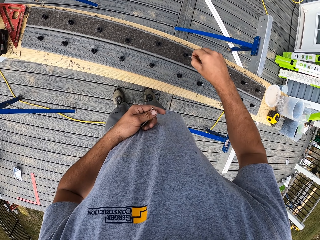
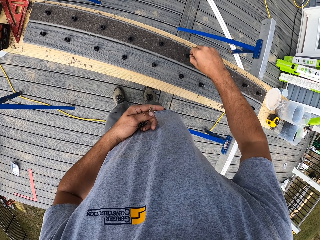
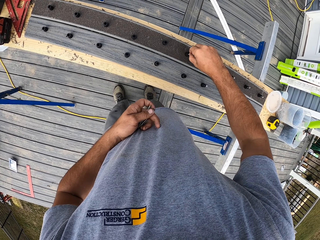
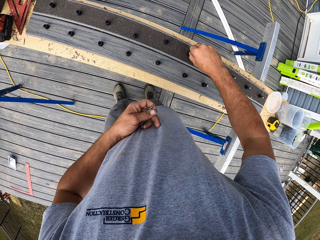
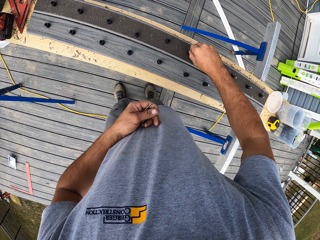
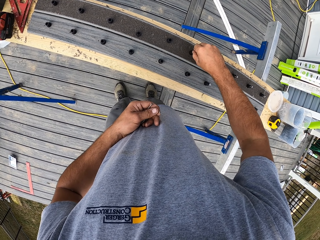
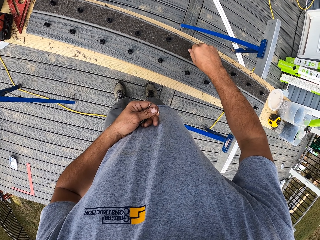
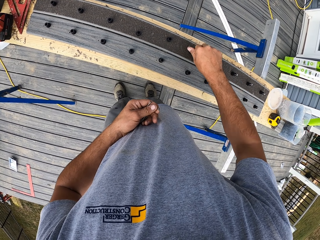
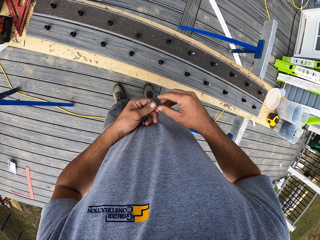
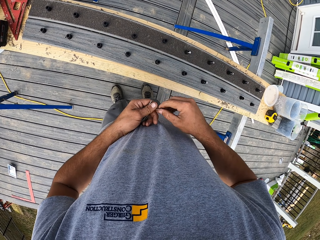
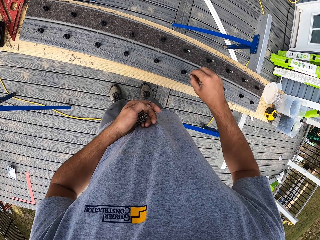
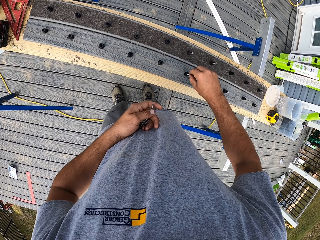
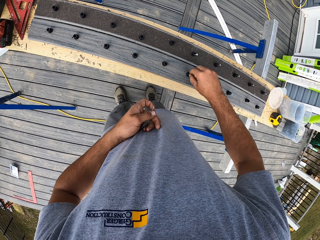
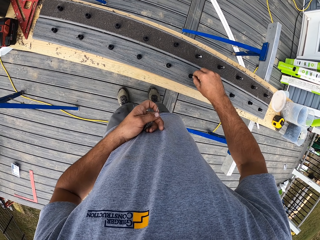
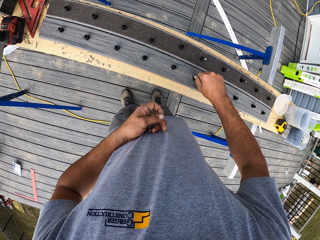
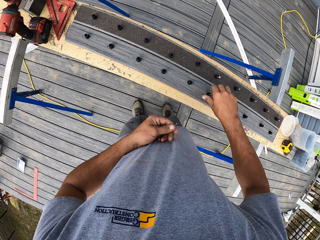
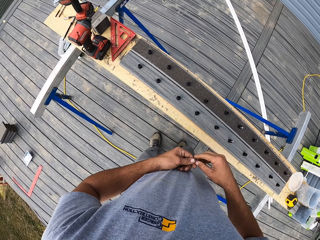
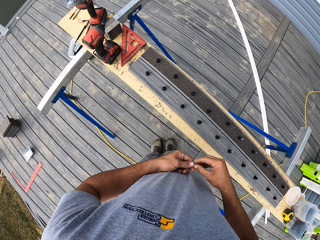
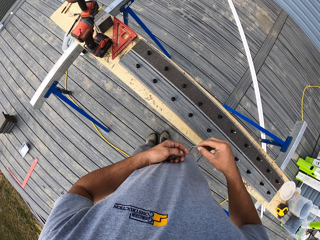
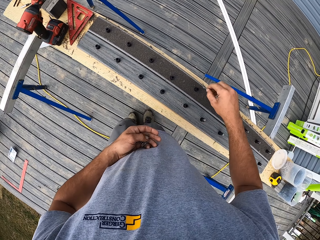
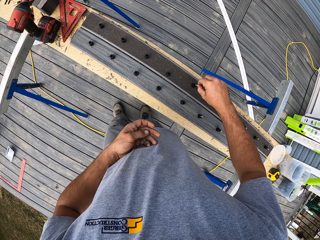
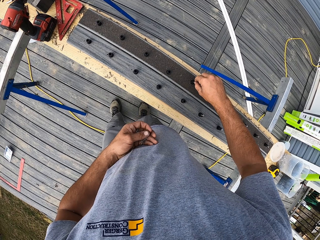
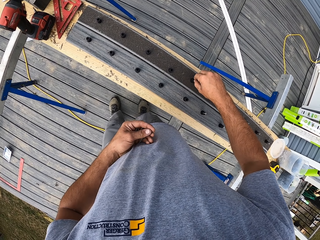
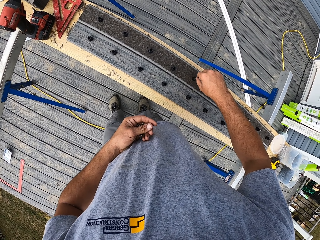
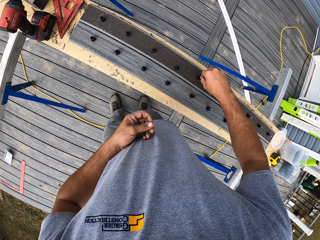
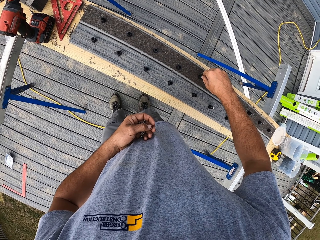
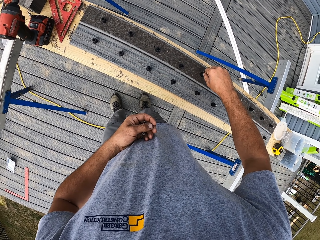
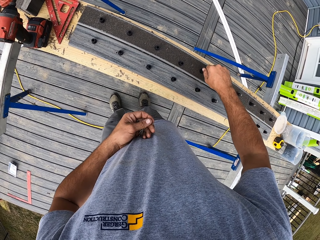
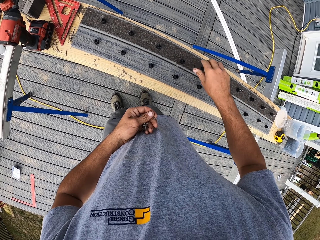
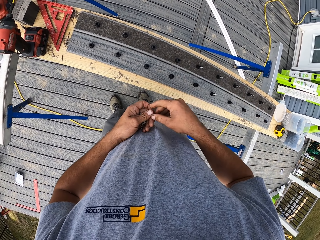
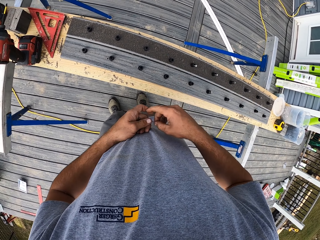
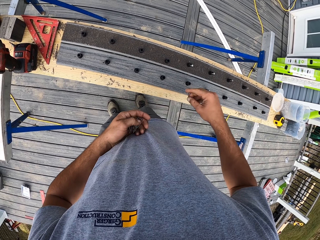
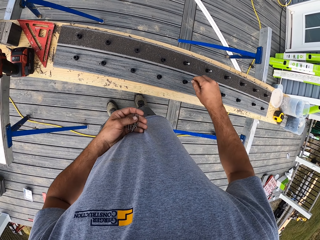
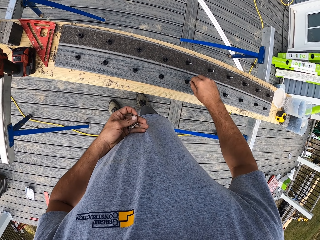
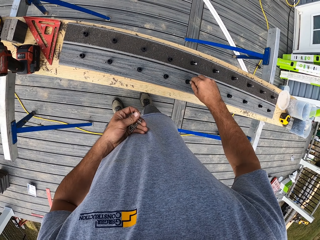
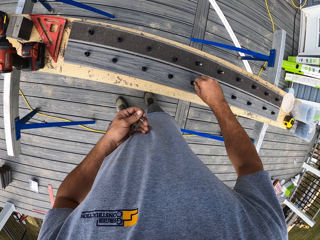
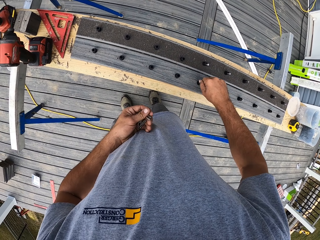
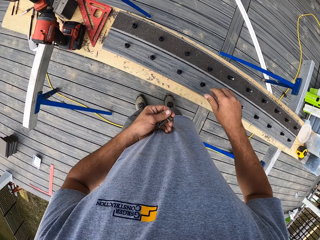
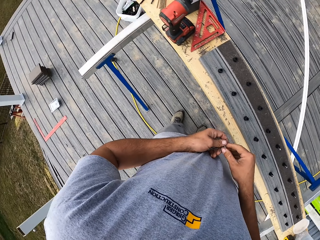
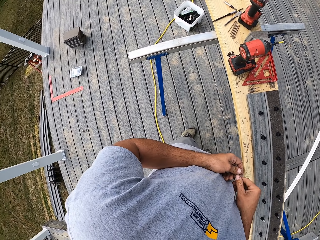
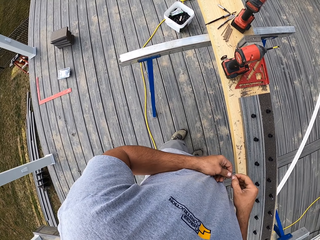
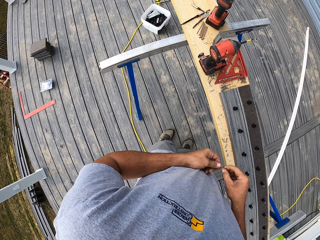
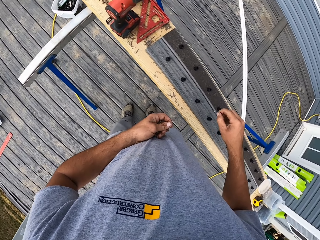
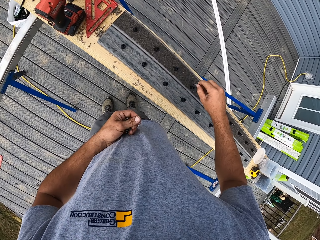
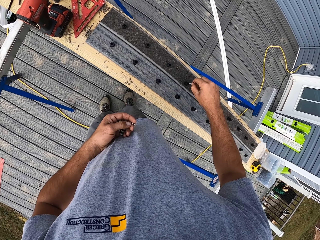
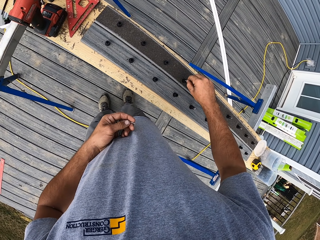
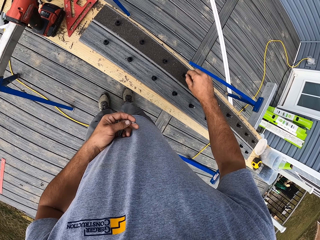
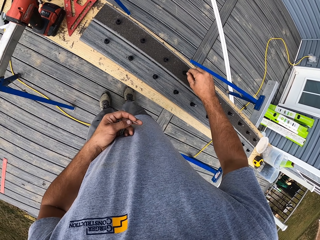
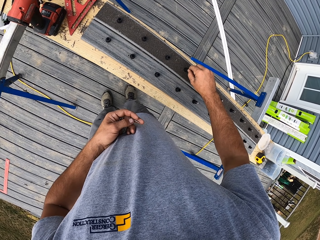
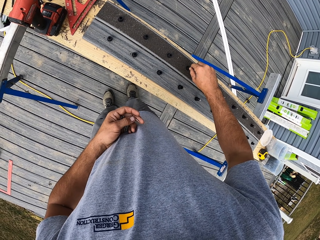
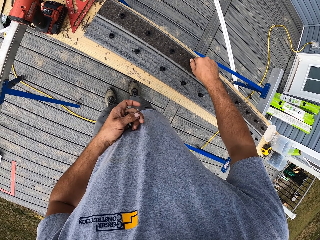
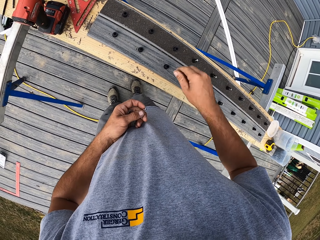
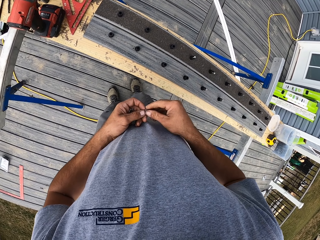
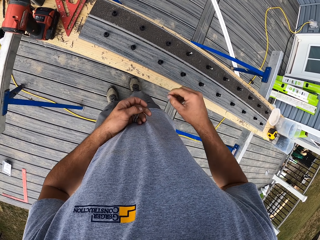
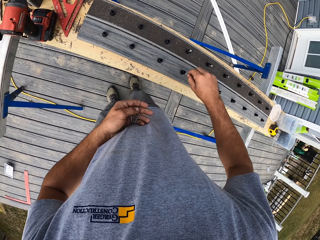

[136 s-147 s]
The camera wearer puts the screw on a hole. They take a screw. They put the screw on a hole. They take a screw. They put the screw on a hole. They take a screw. They put the screw on a hole. They look around the deck. They take a screw. They put the screw on a hole.

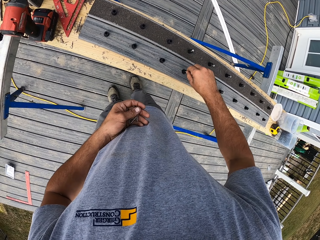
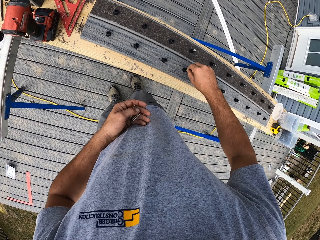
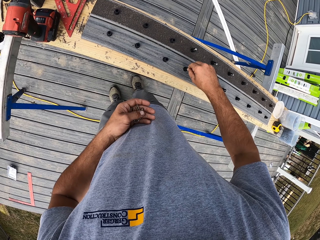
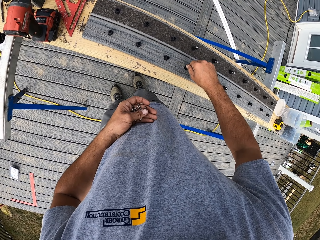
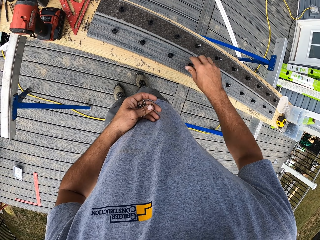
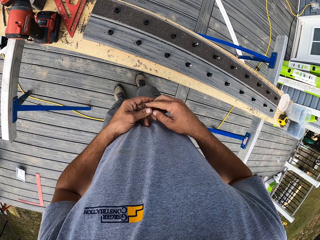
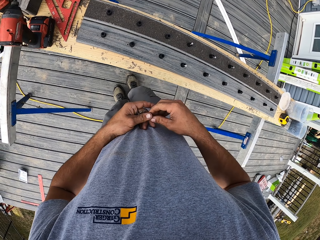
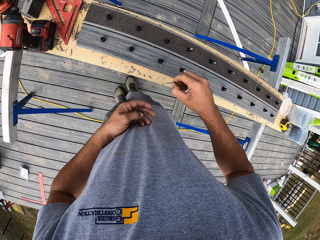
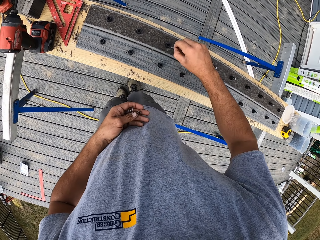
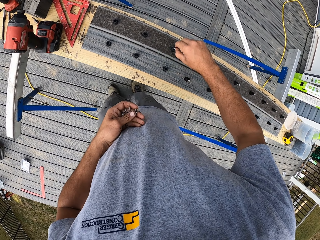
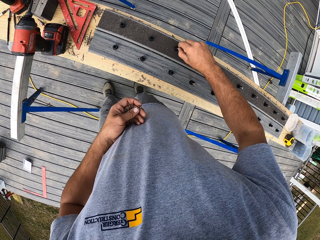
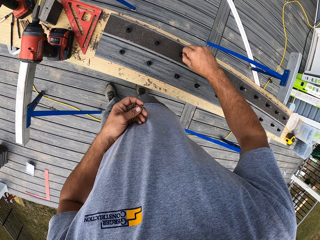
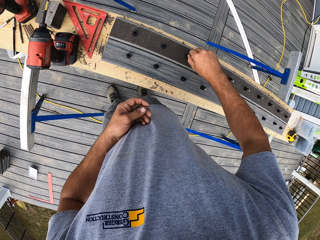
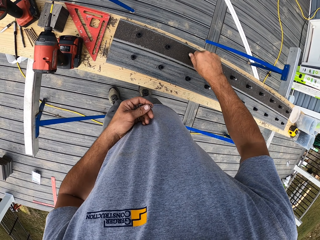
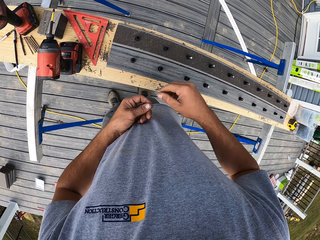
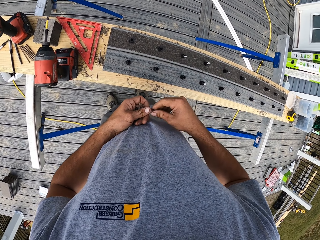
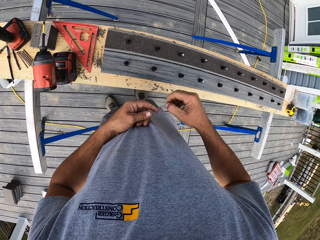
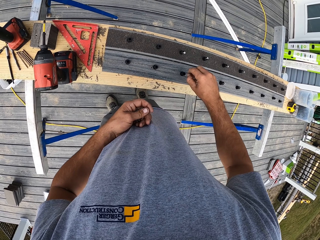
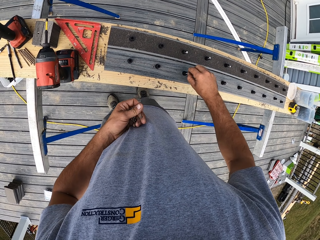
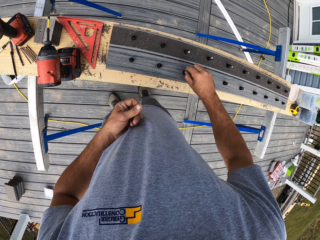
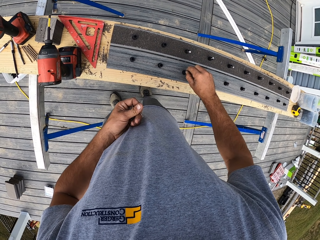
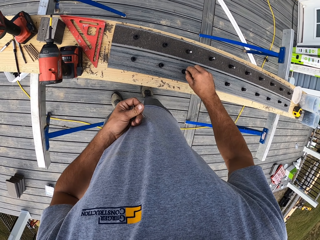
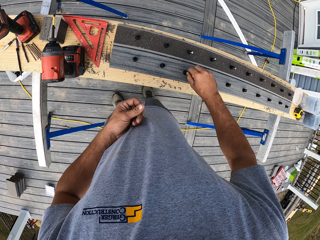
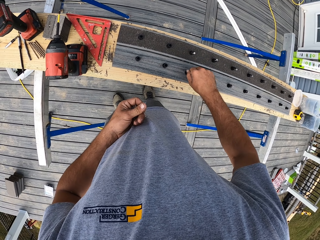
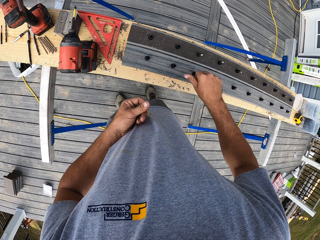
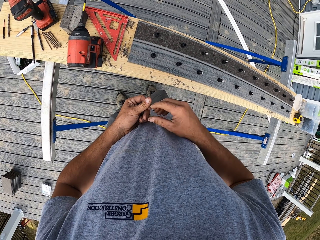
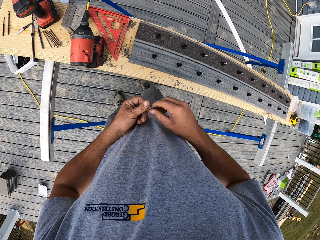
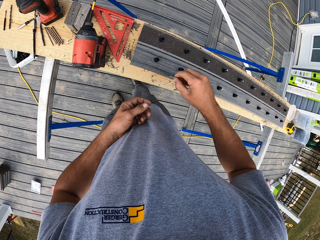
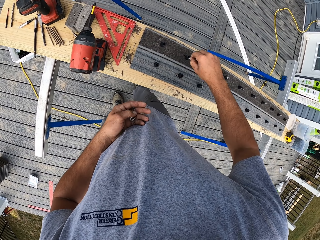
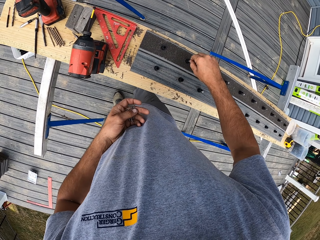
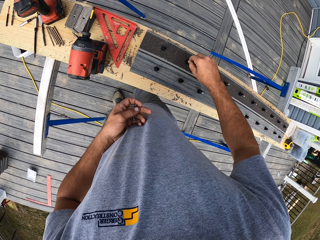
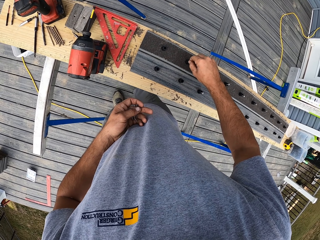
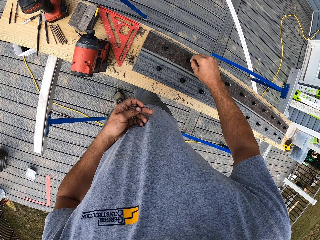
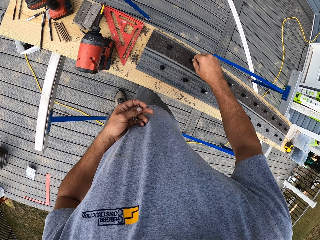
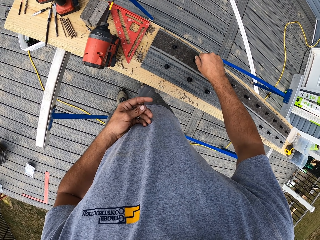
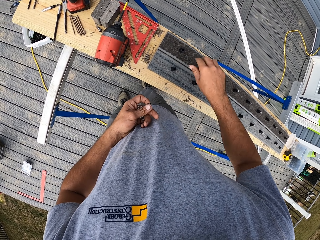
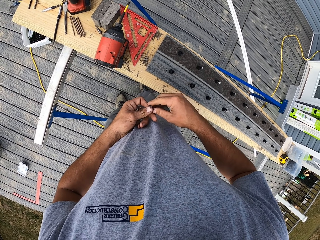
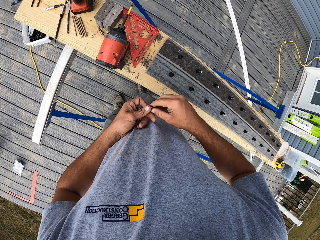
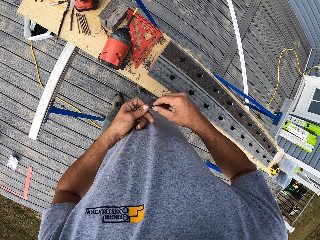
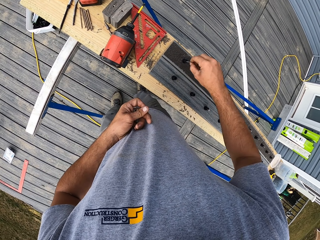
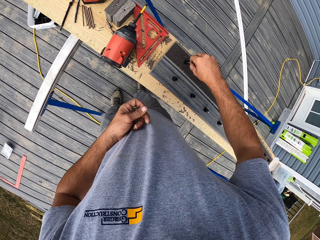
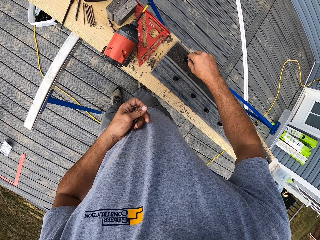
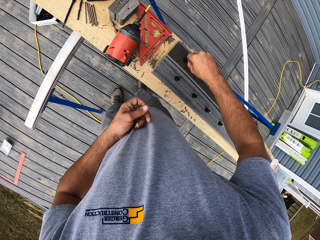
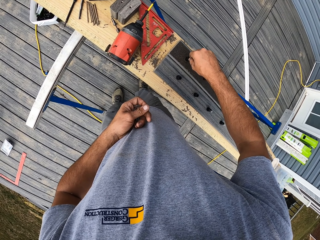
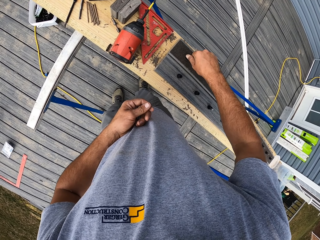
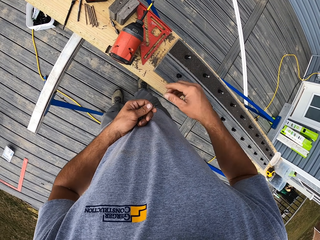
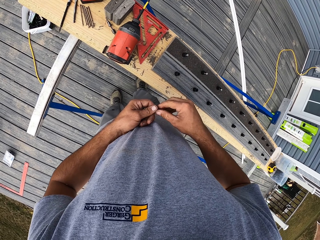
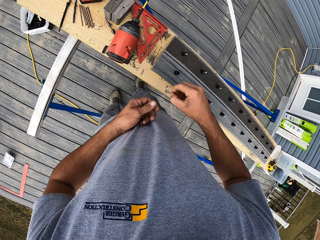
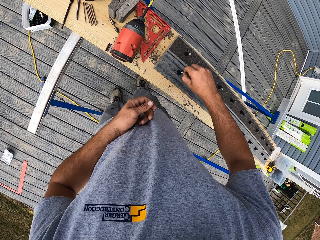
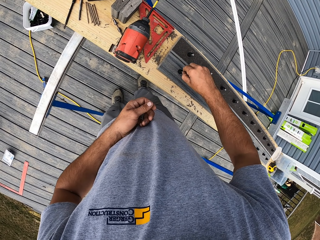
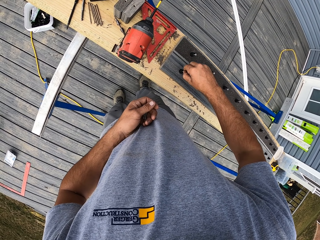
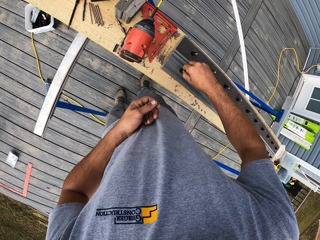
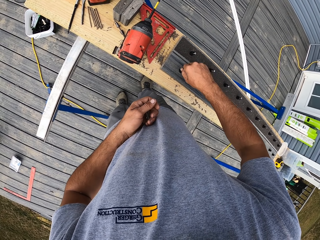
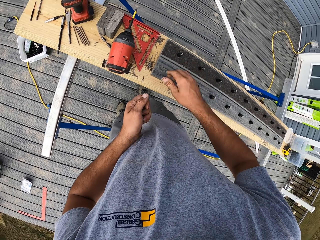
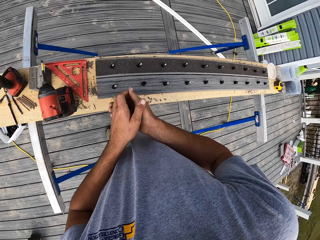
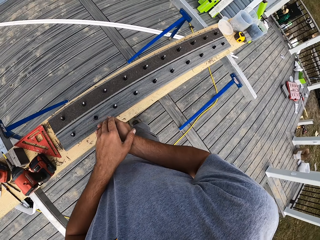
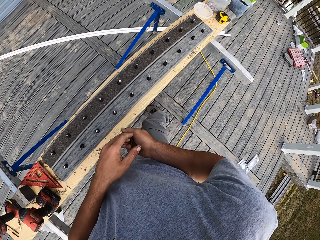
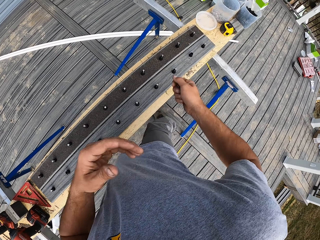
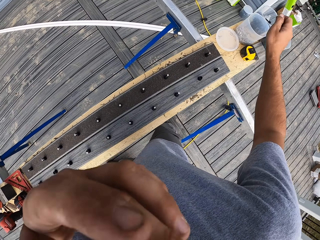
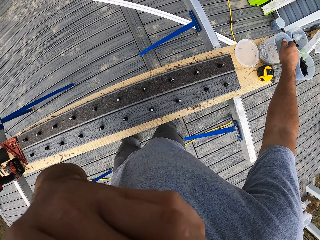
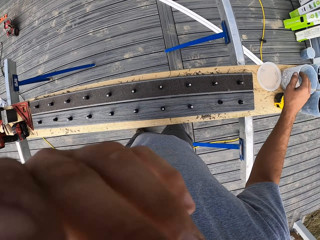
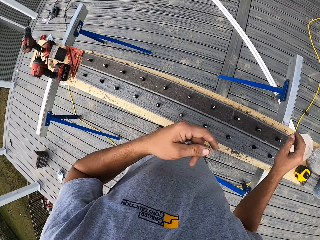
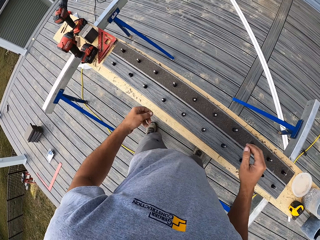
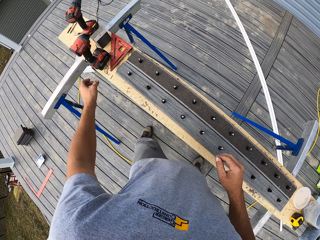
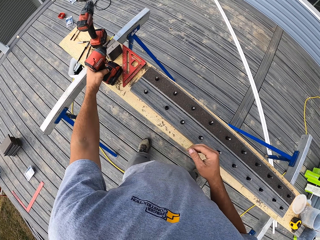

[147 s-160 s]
The camera wearer takes a screw. He puts the screw on a hole. He takes a screw. He puts the screw on a hole. He takes a screw. He puts the screw on a hole. He takes a screw. He puts the screw on a hole. He takes a screw. He puts the screw on a hole. He takes a screw. He puts the screw on a hole. He puts screws on the right hand. He drops the screws in a container and touches his mouth.
